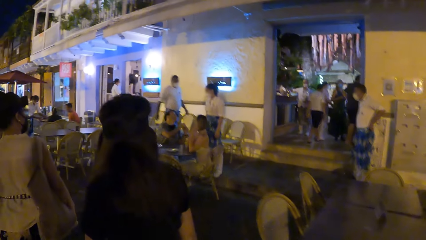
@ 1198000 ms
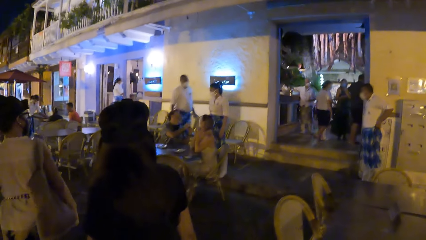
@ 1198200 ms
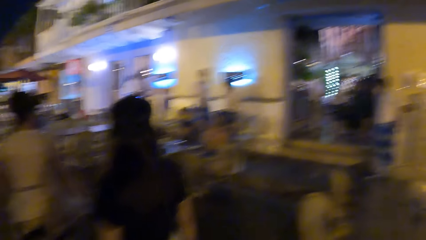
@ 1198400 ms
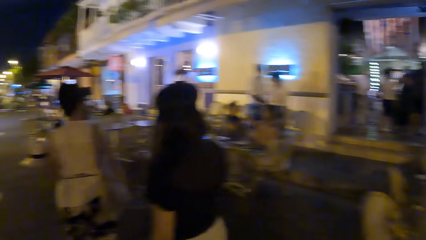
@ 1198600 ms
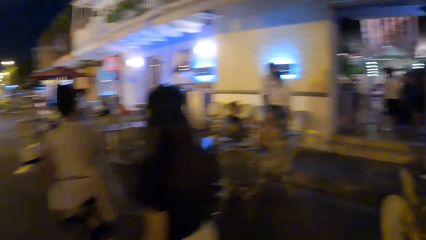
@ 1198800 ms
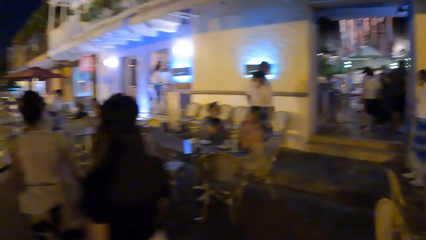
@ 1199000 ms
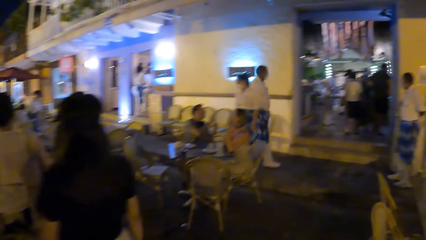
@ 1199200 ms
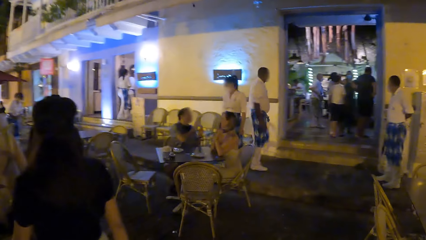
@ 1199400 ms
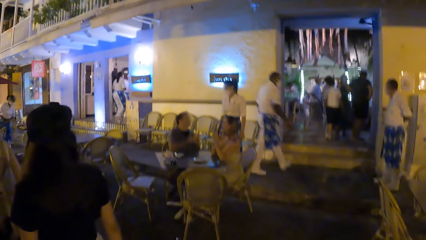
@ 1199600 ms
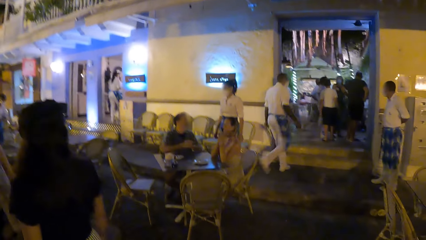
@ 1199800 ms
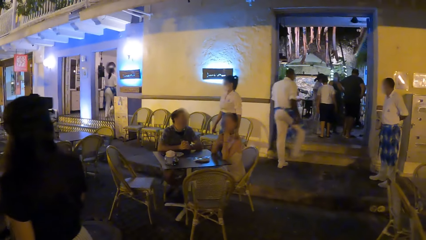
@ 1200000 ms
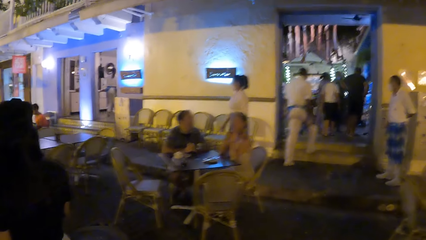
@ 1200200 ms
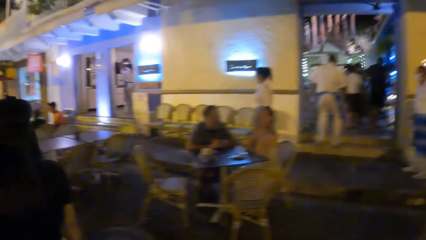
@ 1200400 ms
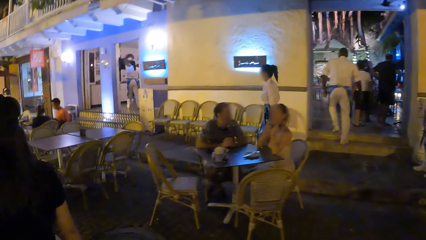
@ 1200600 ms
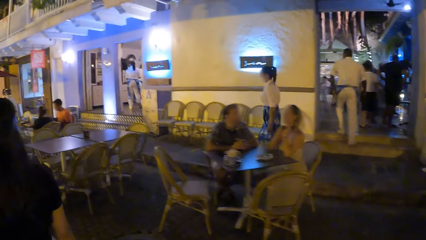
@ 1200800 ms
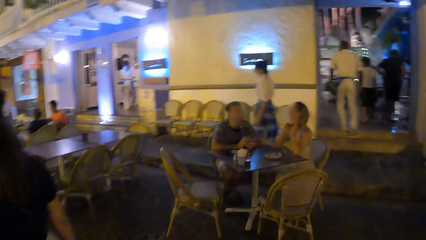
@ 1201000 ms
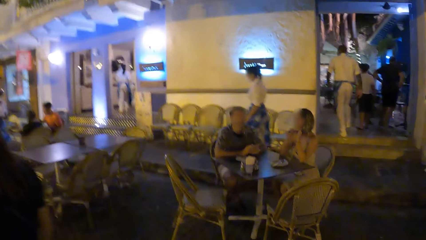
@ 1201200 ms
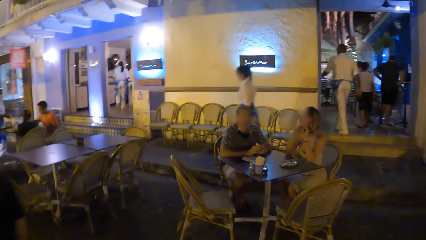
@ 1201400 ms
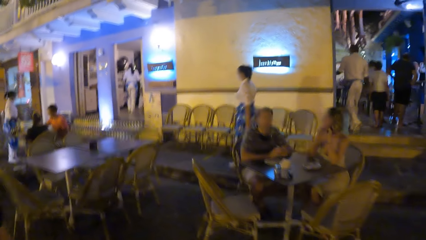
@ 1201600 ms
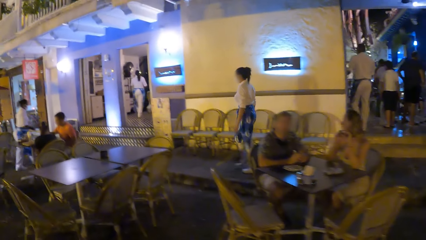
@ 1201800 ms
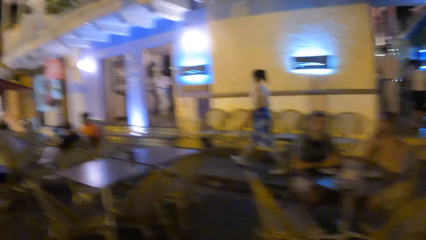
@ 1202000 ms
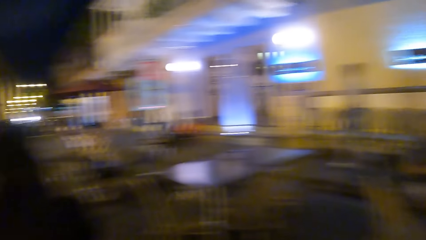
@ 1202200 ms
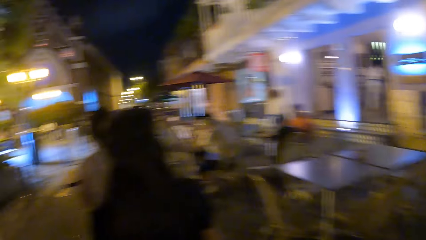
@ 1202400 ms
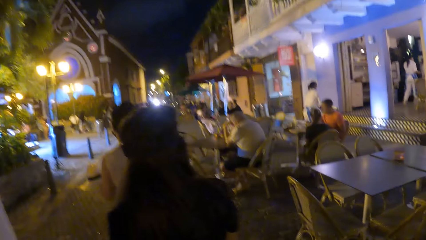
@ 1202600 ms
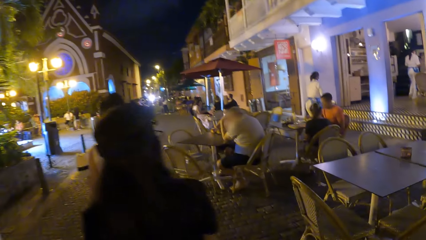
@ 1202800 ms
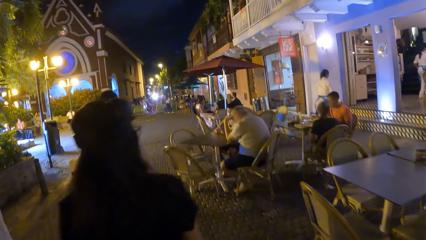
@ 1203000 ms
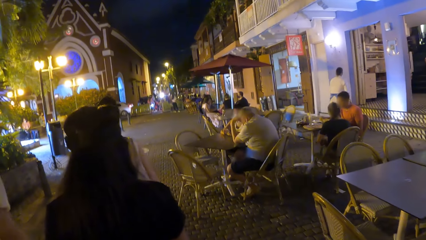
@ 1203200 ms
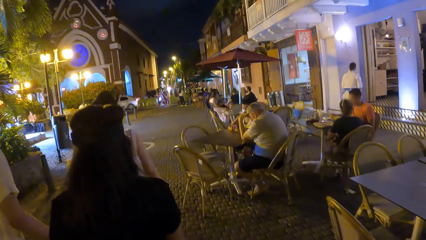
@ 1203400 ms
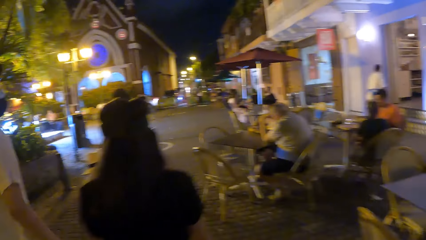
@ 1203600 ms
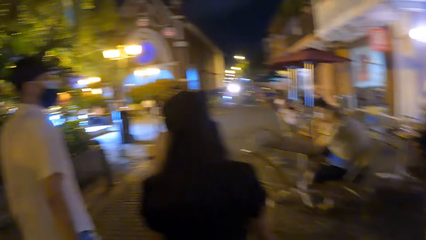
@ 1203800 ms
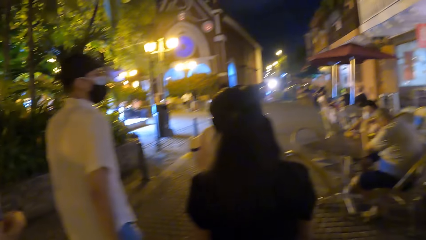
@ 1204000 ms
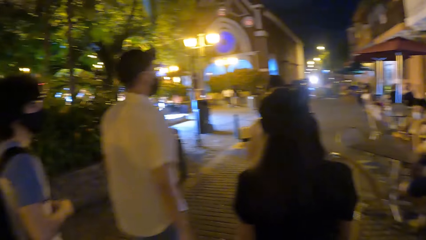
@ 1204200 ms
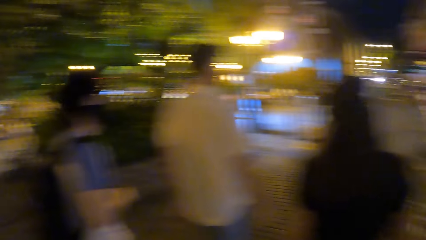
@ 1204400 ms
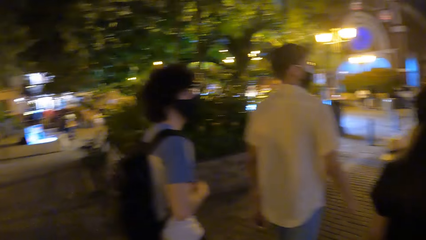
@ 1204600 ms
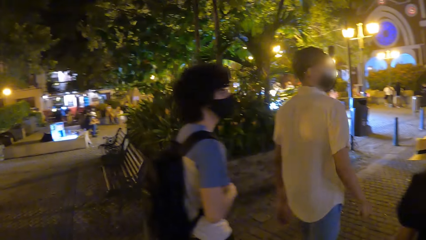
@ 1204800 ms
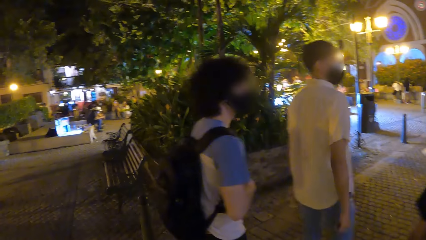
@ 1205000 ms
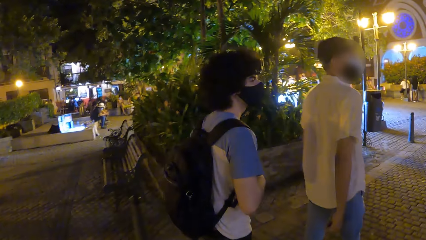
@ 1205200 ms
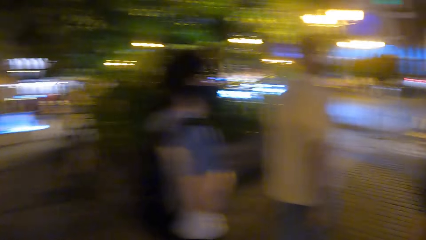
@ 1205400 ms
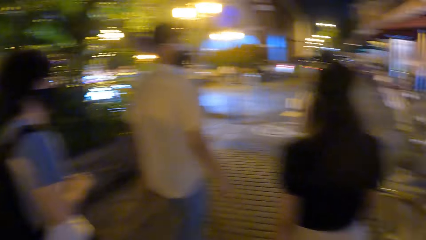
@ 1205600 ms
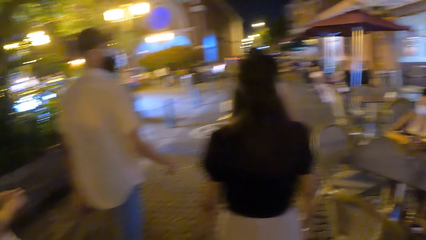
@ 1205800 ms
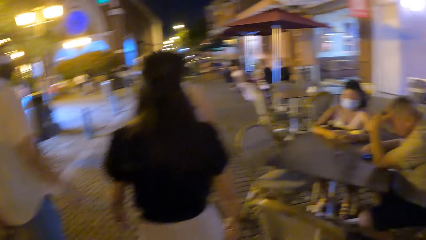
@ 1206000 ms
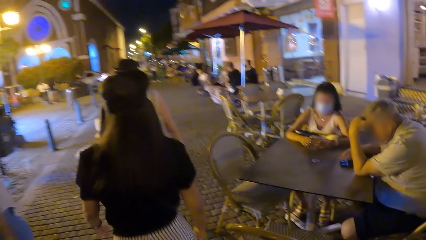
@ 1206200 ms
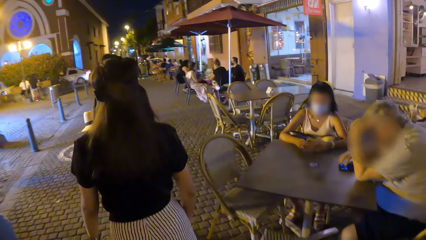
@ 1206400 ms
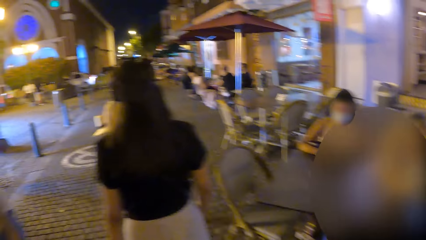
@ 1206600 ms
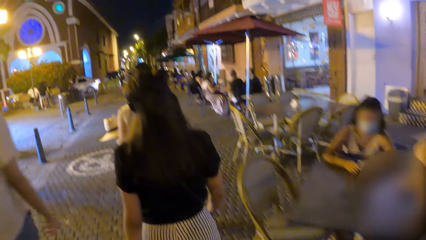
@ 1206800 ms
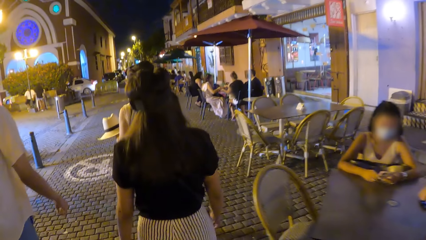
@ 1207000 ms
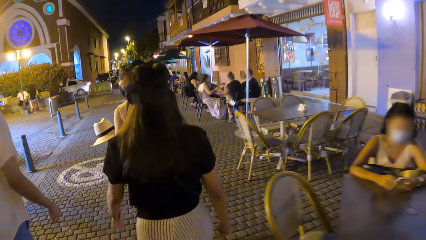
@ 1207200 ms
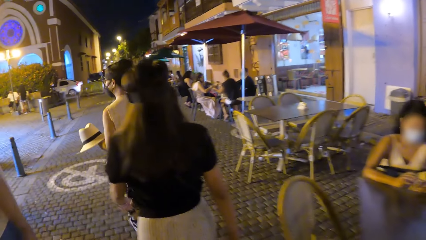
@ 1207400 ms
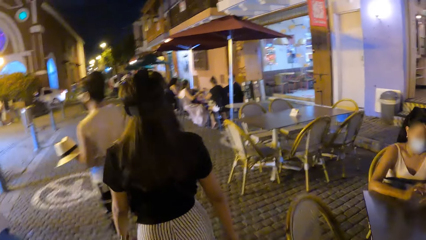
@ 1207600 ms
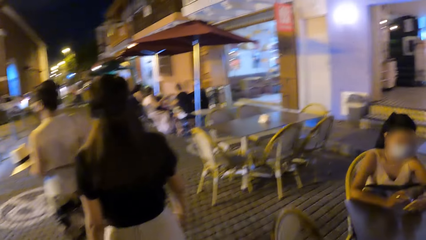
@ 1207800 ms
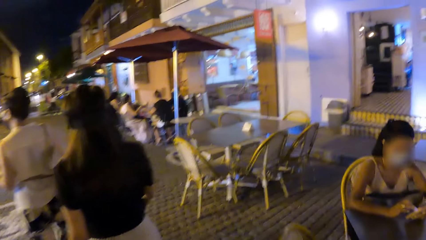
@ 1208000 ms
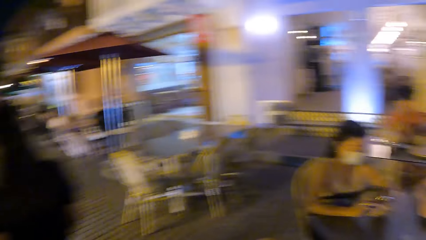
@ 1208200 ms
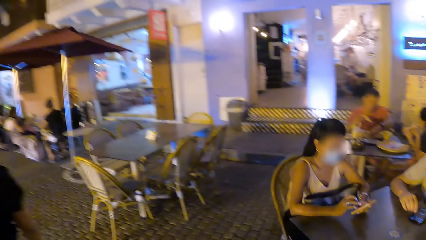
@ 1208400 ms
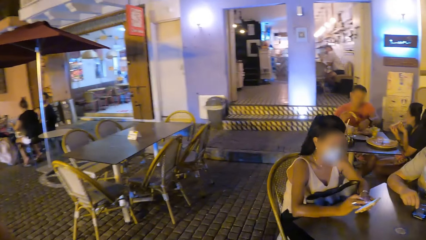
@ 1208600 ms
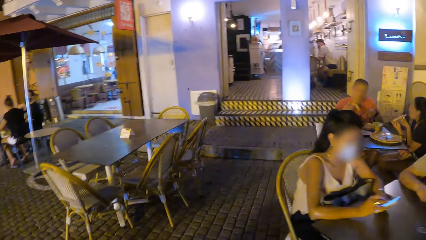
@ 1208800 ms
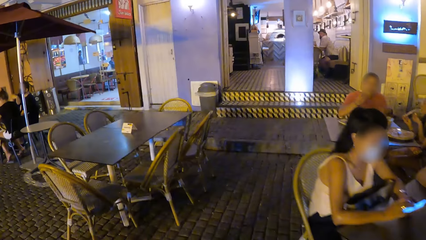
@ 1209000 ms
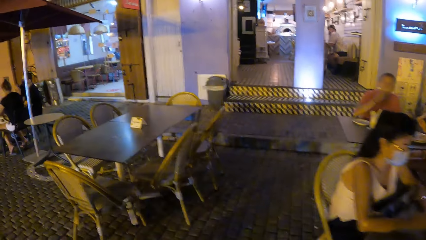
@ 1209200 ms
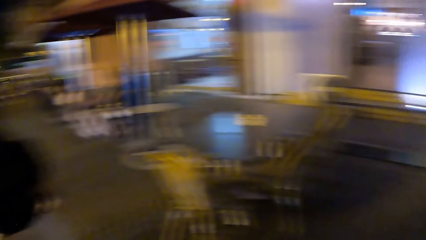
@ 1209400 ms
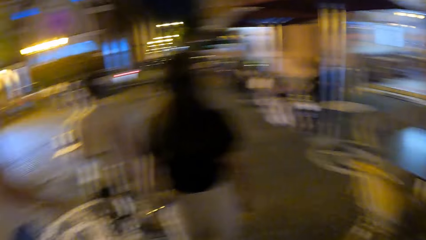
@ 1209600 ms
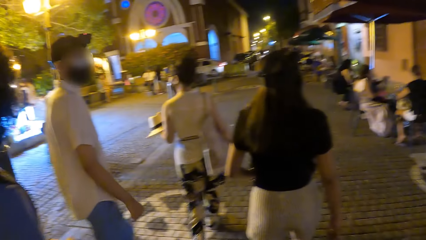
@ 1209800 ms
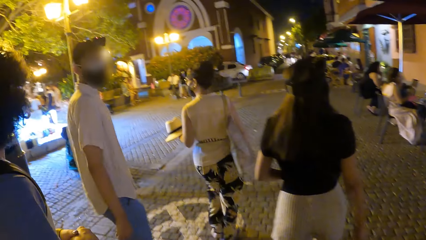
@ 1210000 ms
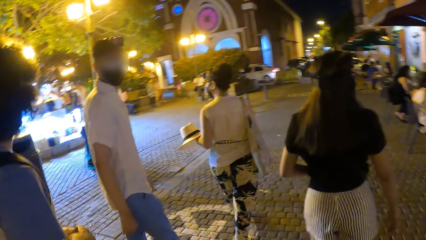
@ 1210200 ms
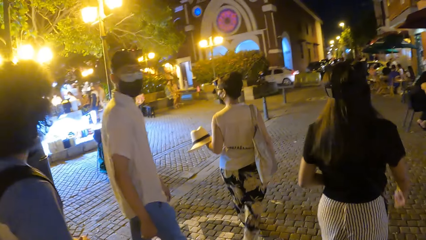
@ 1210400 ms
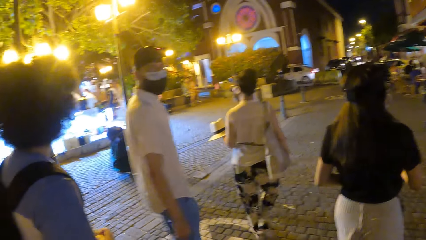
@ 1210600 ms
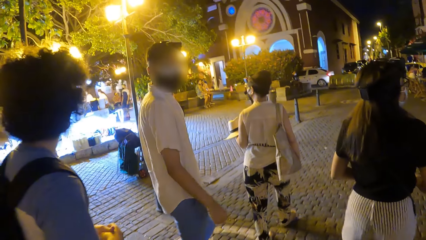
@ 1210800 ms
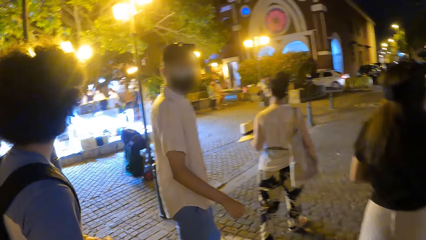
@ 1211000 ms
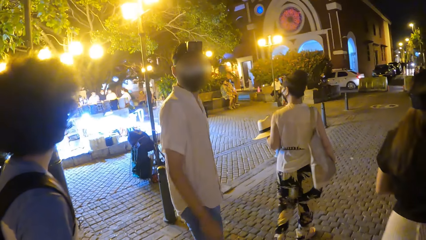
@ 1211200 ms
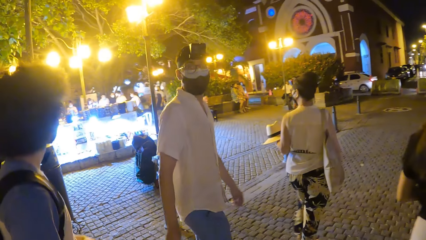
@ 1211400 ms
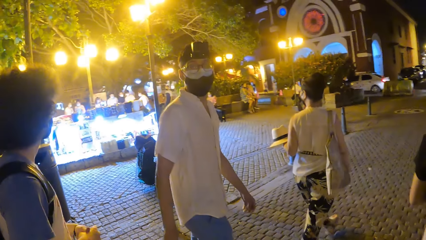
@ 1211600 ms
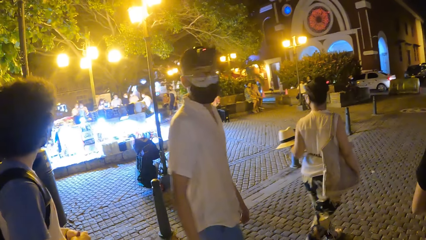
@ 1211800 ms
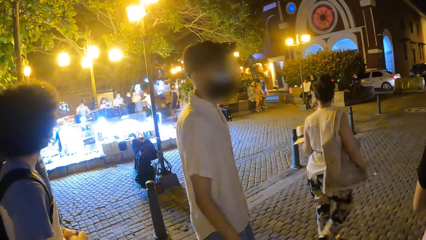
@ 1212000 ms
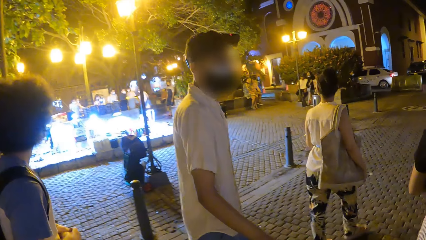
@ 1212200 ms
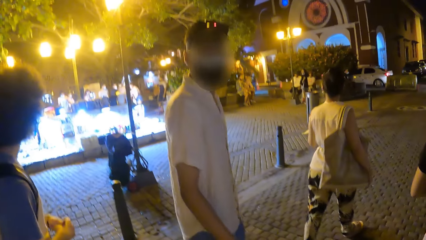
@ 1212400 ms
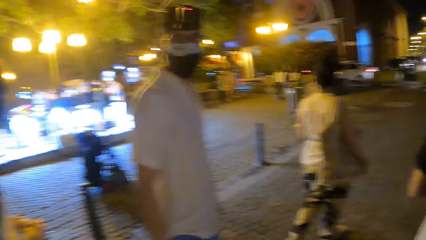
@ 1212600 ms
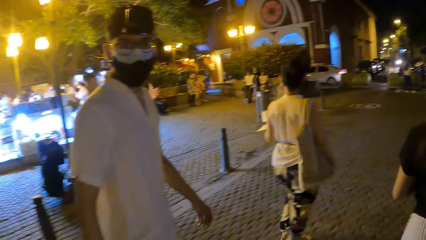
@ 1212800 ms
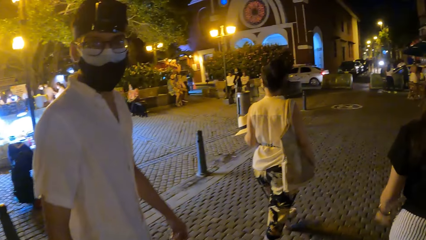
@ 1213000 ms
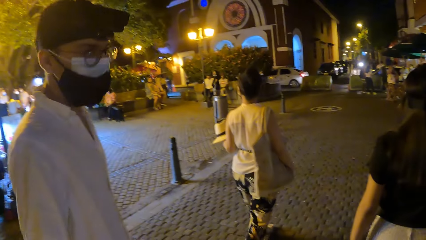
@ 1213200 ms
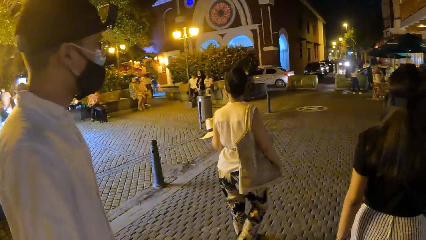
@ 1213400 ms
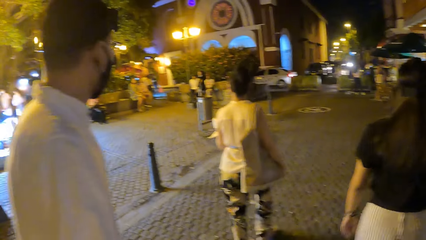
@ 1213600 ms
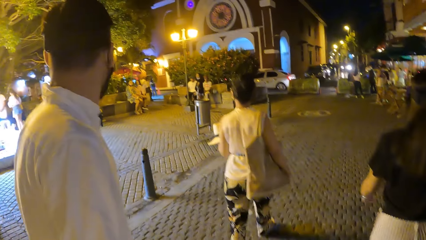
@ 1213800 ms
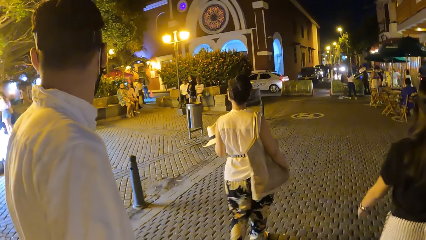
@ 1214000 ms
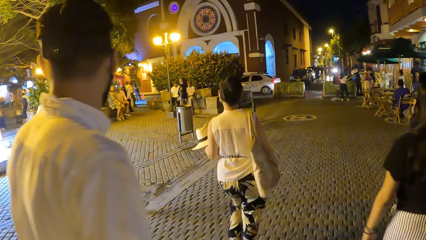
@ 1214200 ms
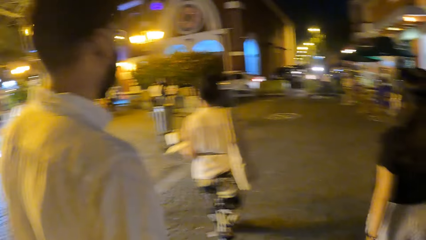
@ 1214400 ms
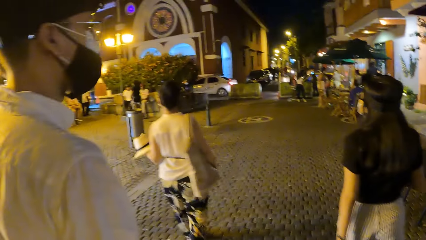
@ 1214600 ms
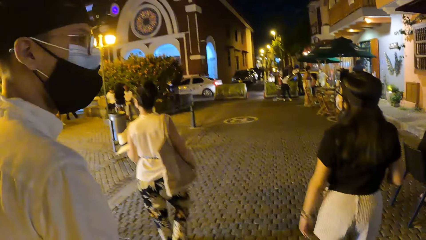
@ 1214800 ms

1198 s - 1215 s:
The camera wearer looks at a shop. They look around.
